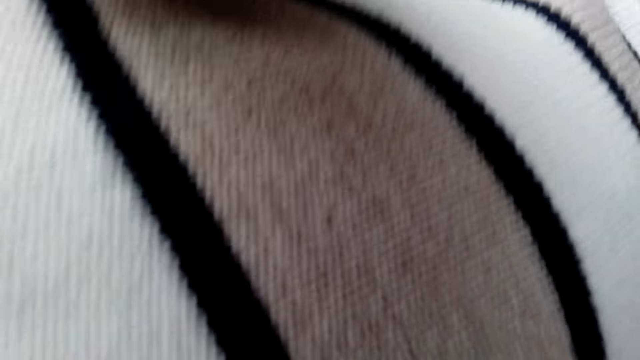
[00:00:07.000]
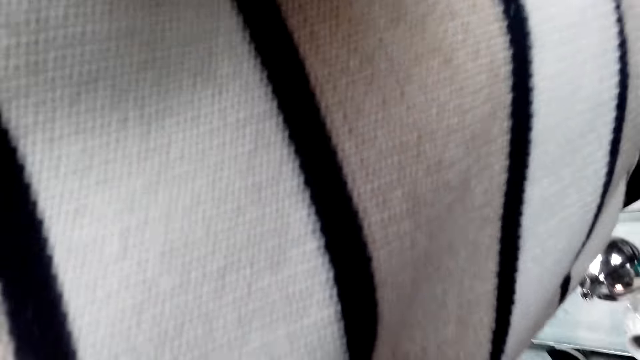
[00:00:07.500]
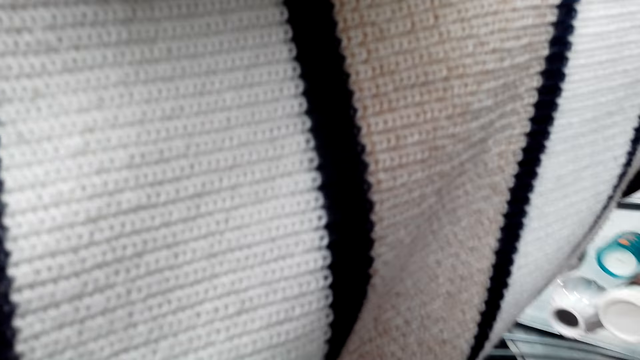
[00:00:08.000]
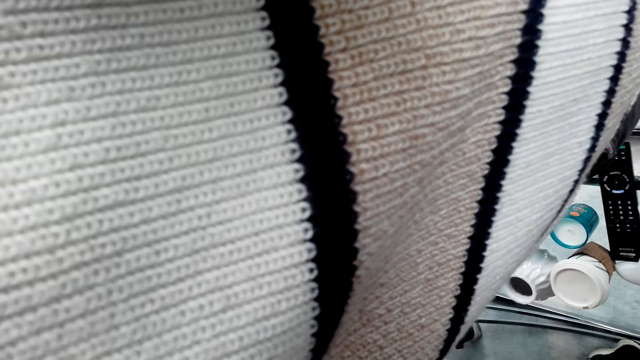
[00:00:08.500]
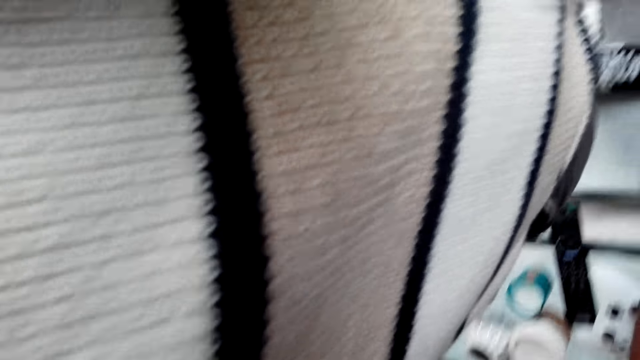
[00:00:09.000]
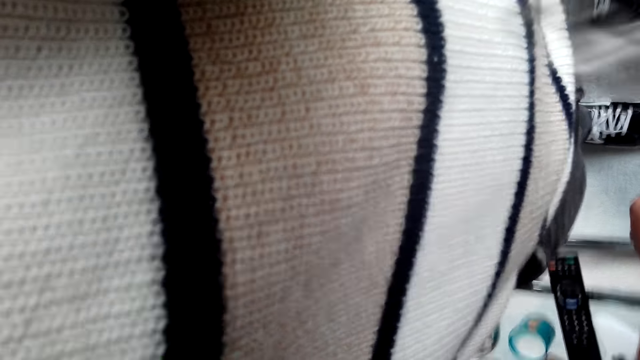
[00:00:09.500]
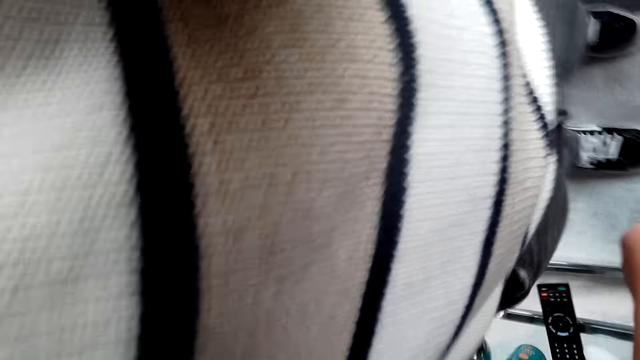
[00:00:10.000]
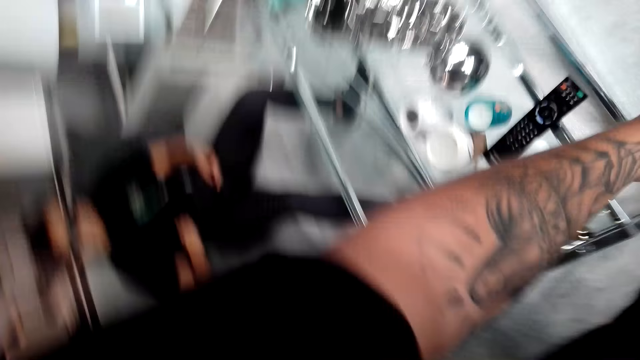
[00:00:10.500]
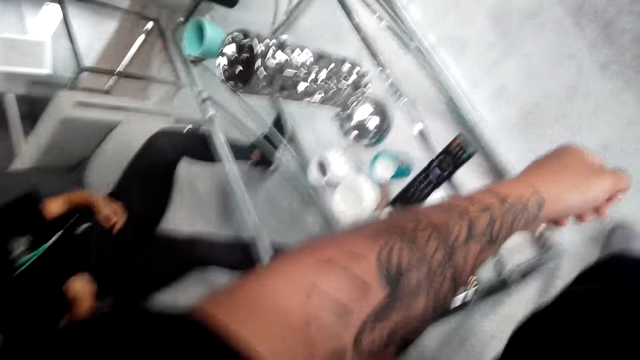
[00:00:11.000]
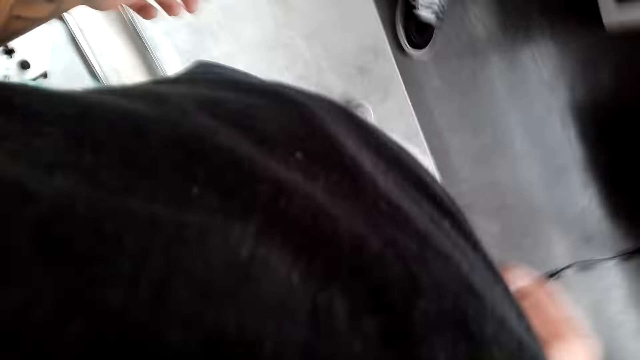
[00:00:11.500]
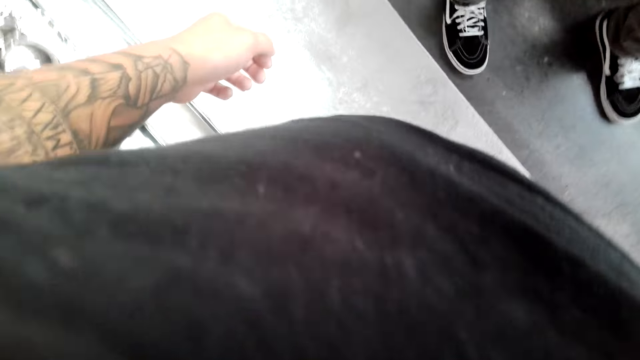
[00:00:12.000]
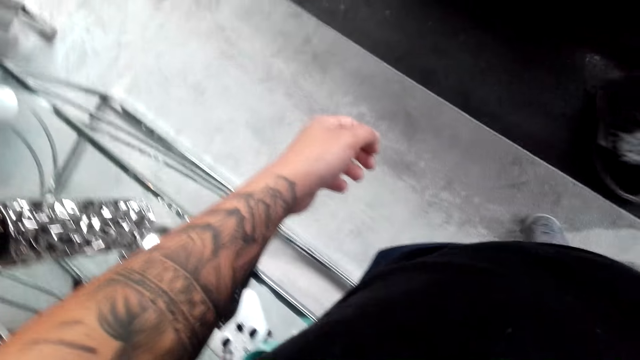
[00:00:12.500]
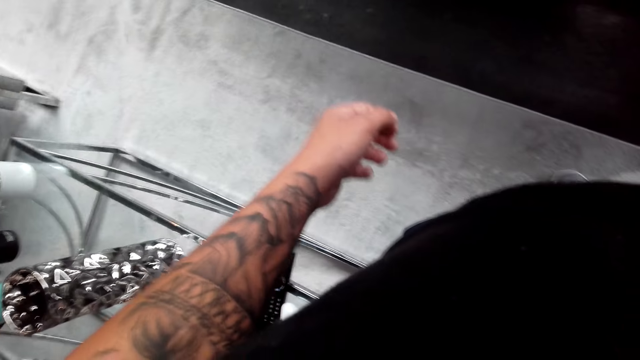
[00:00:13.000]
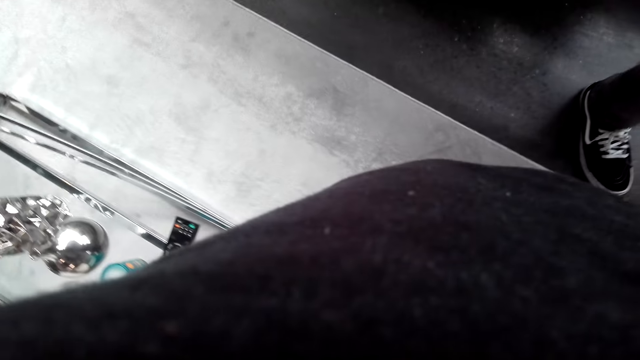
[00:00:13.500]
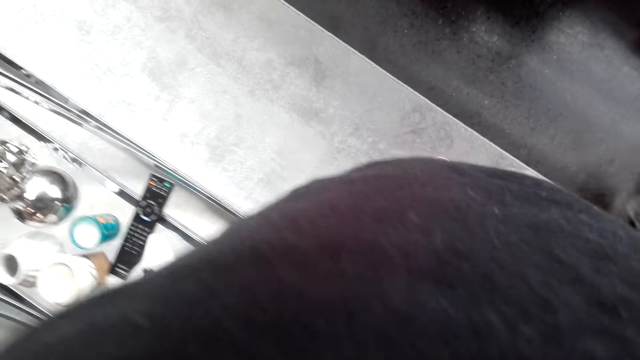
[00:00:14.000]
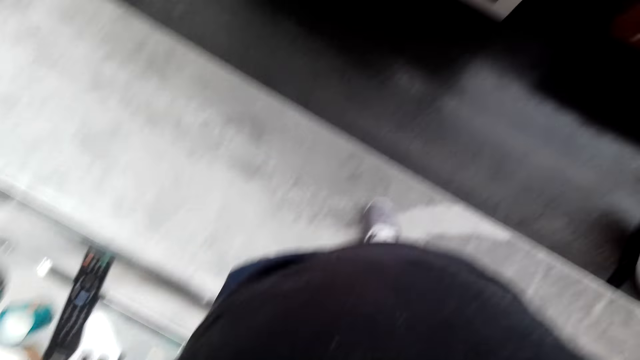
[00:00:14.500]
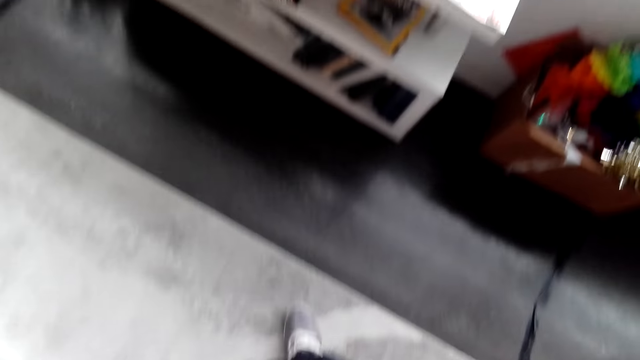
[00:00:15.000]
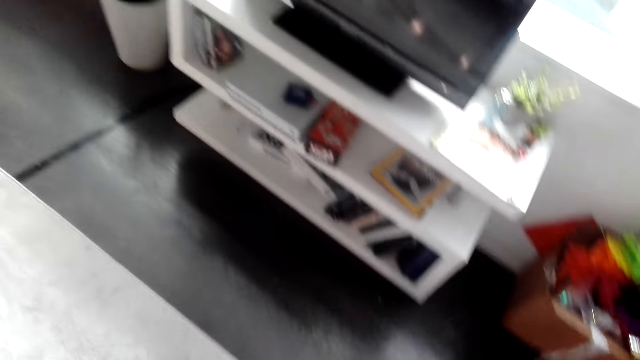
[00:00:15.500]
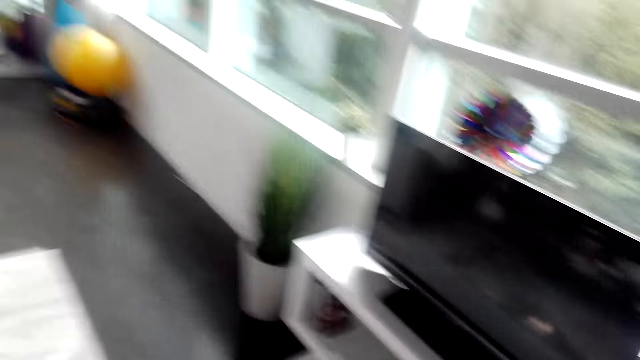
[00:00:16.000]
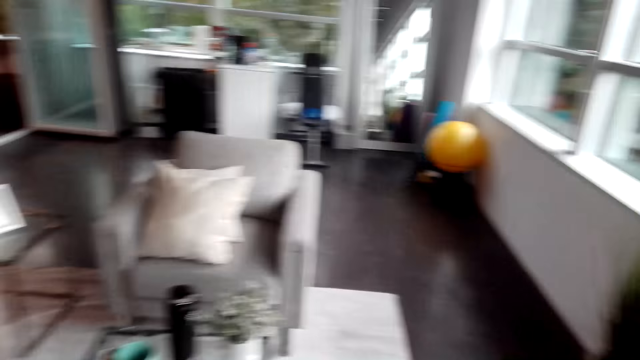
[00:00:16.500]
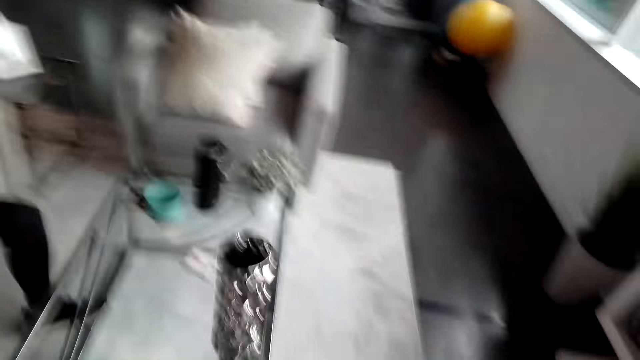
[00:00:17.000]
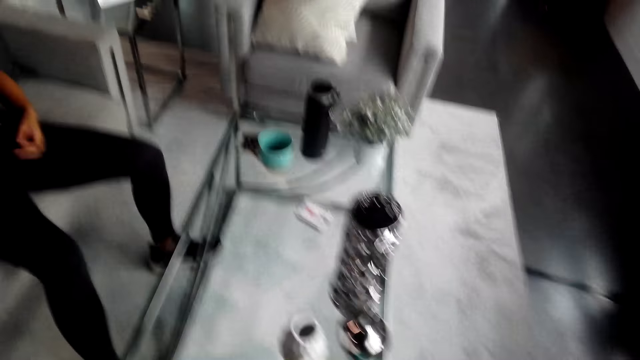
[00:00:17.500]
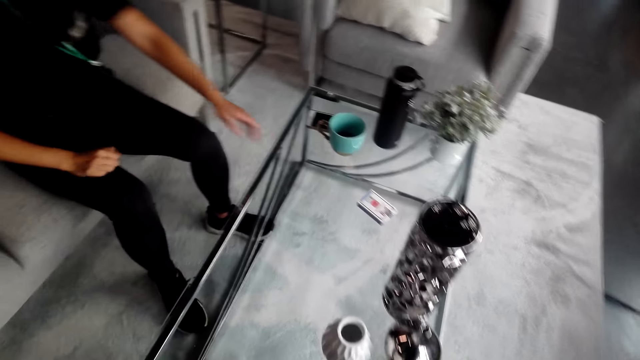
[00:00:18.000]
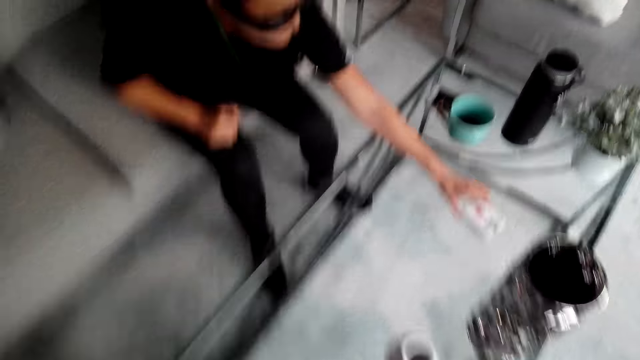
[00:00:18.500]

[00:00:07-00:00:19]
The camera wearer fixes the camera. They look around the house.

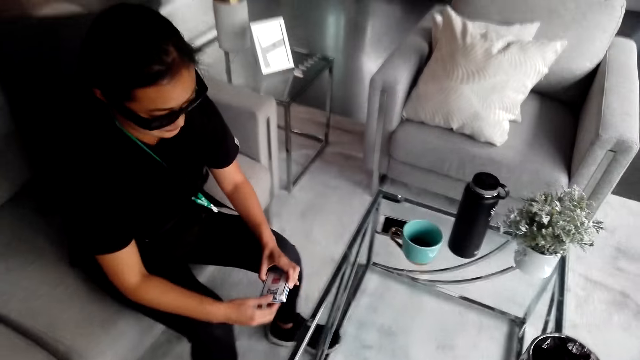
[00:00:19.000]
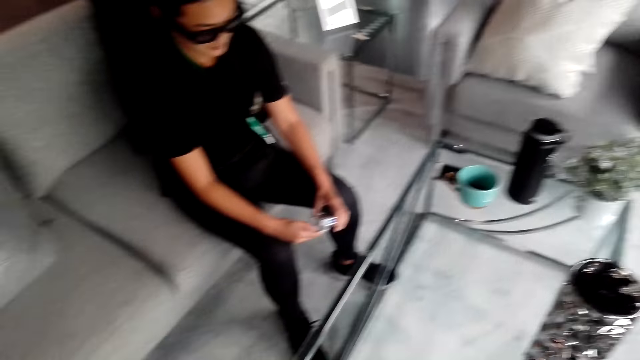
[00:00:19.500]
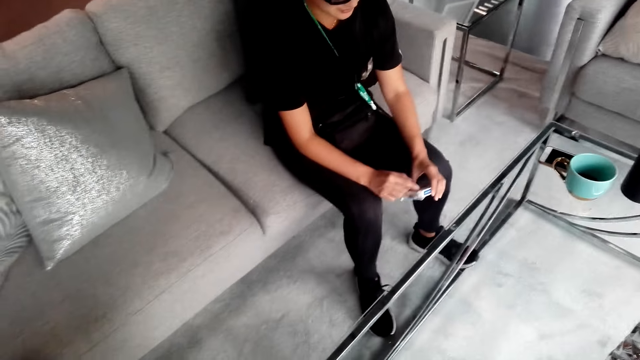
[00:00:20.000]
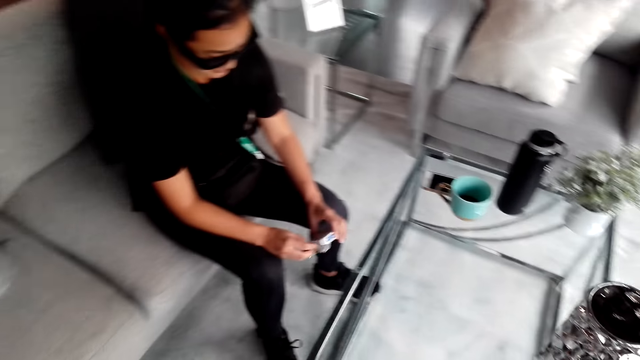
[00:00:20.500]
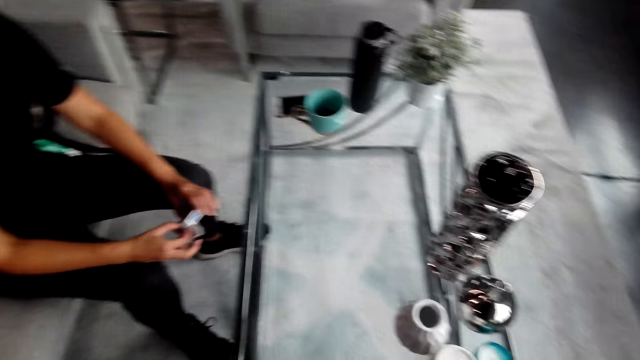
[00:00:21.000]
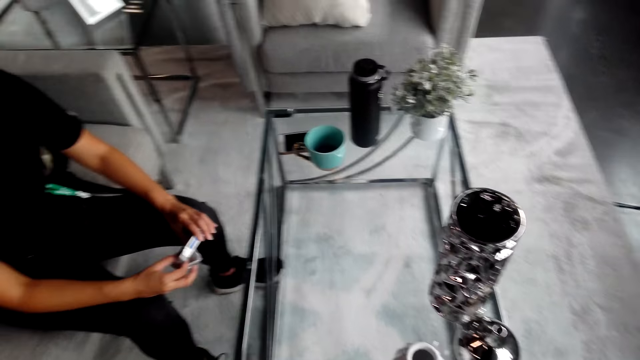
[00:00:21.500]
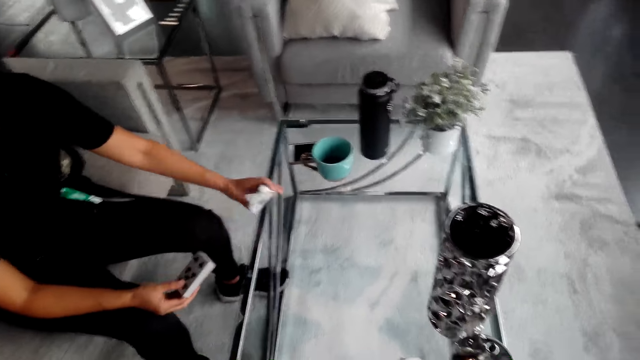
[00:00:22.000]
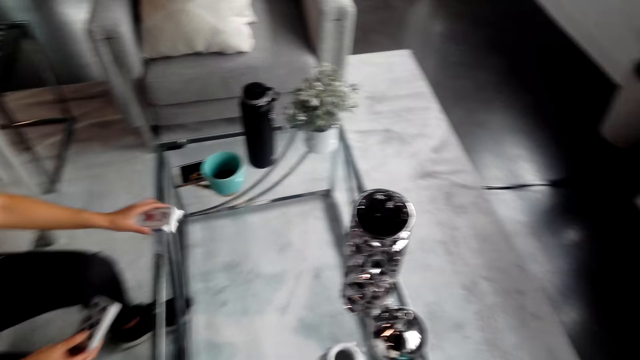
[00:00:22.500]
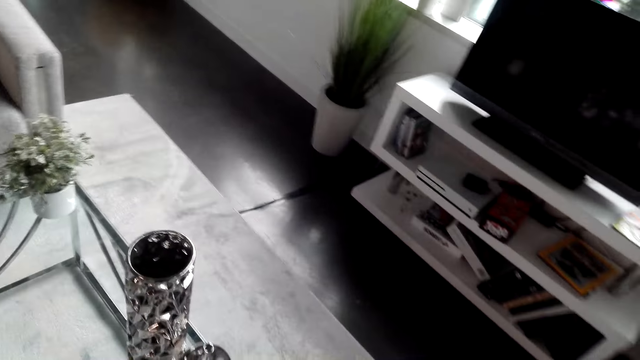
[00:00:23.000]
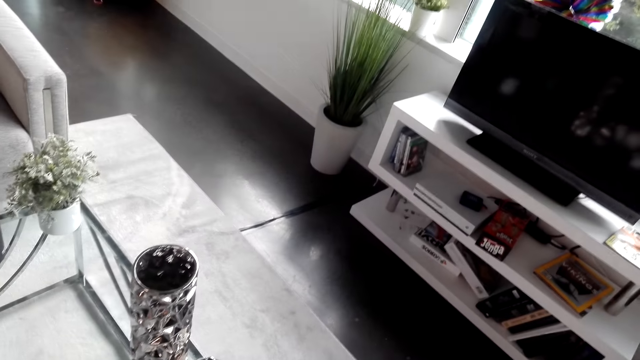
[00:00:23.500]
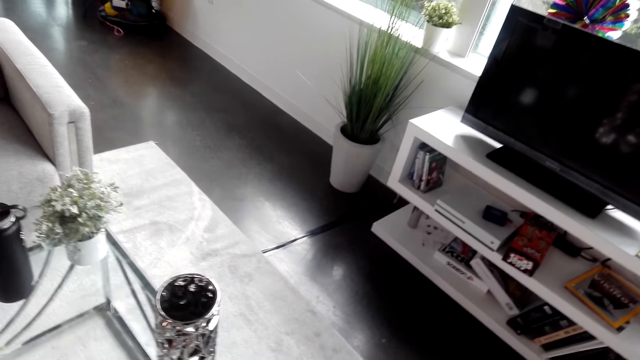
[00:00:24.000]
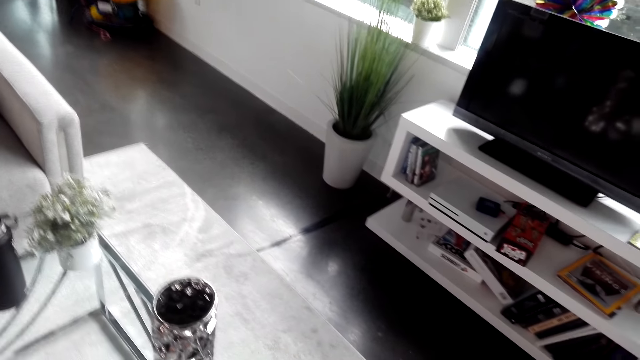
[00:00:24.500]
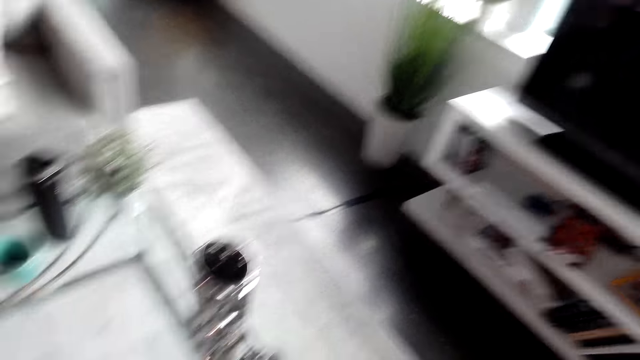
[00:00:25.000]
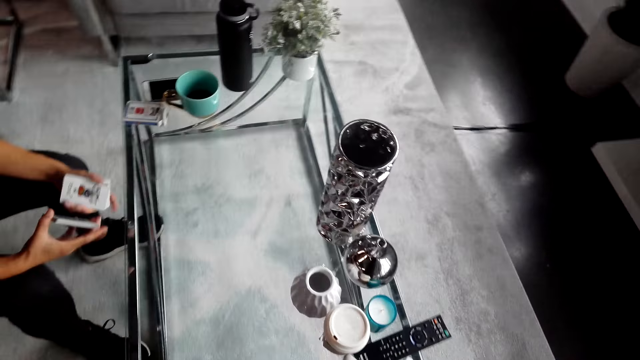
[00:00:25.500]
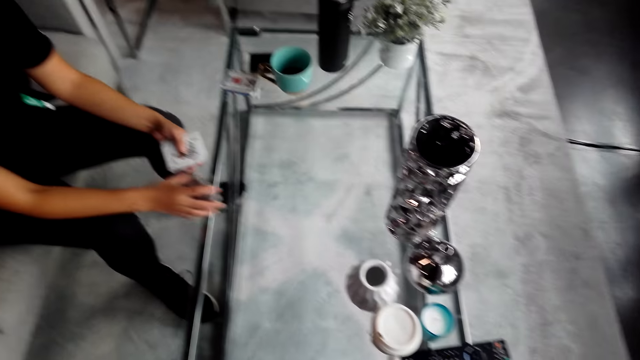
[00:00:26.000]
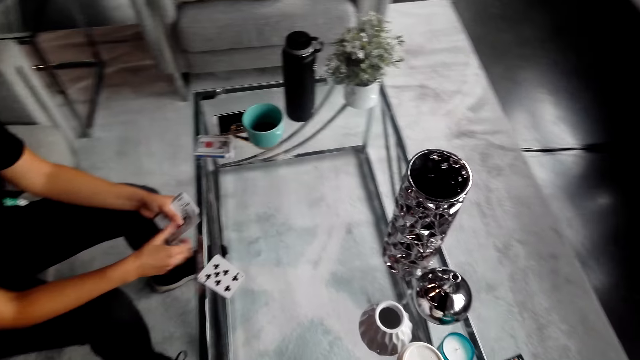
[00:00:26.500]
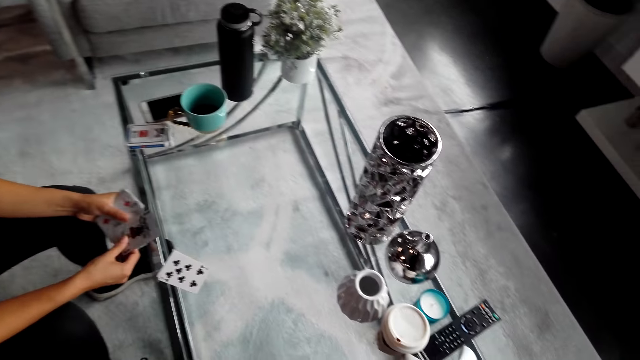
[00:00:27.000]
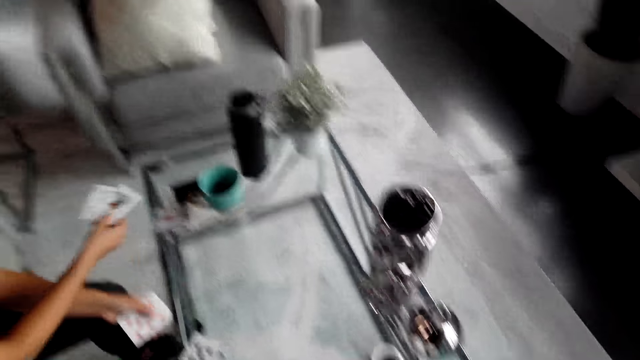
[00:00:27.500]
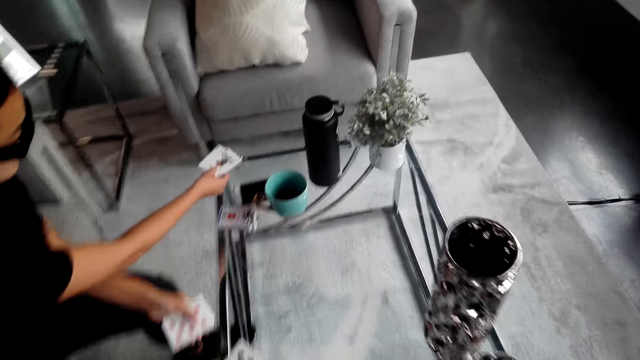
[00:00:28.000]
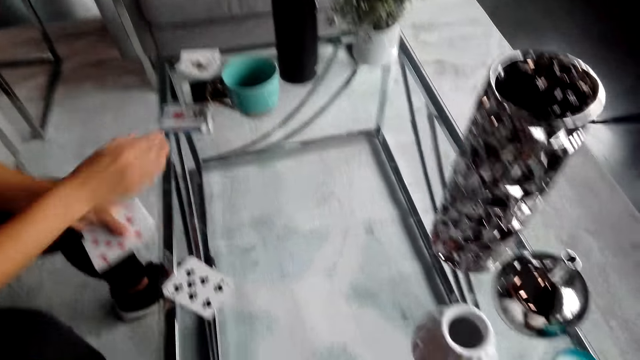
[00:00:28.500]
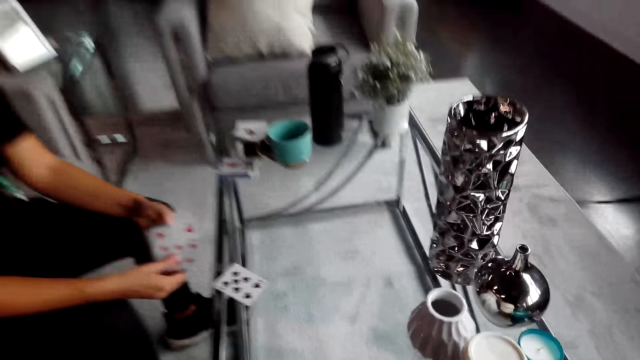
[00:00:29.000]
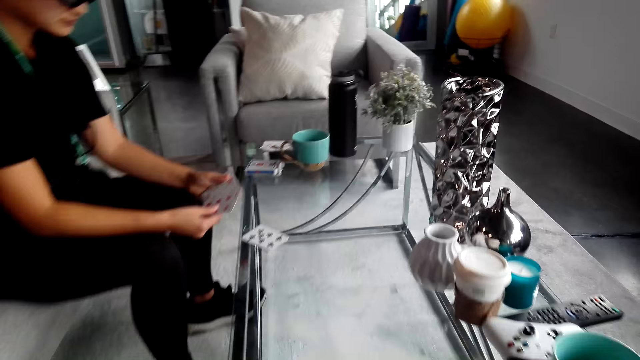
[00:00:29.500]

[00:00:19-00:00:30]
A woman picks up the cards on the table. The woman holds a playing cards pack. The camera wearer turns around. They converse with the woman. The woman holds a playing card. The camera wearer looks around the house. They put playing cards on the table. The woman puts the cards on the table. The camera wearer turns around. They put playing cards on the table and shuffle the playing cards.
